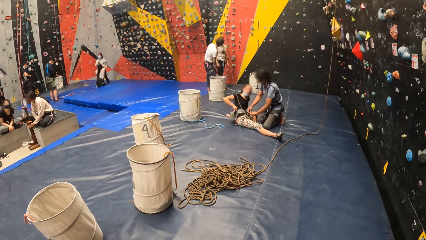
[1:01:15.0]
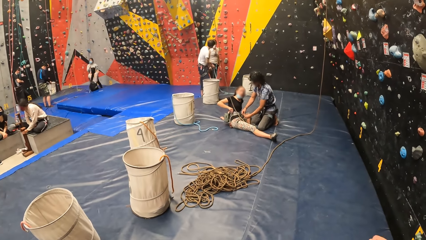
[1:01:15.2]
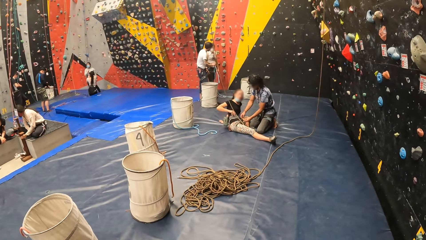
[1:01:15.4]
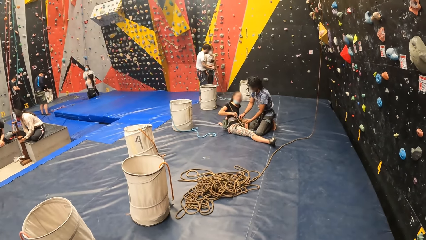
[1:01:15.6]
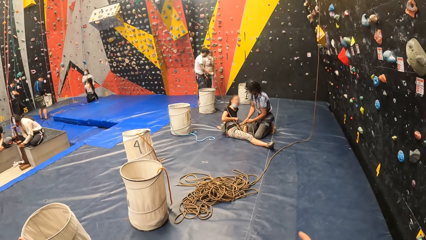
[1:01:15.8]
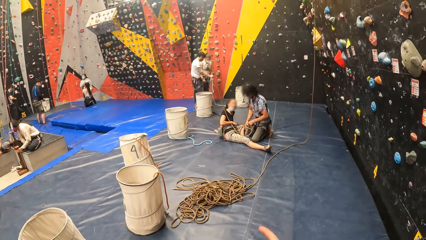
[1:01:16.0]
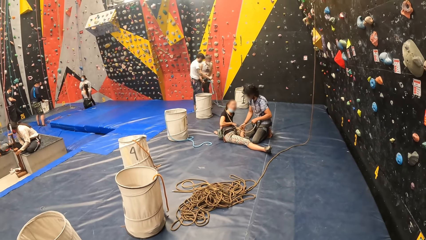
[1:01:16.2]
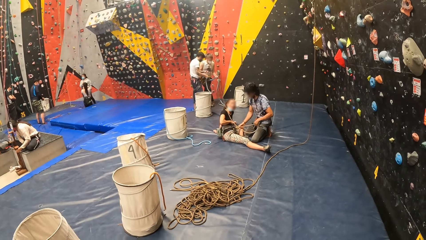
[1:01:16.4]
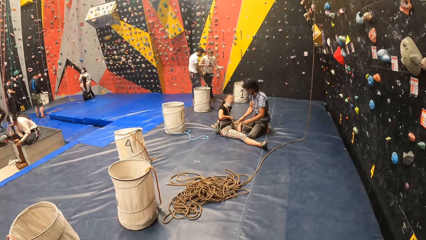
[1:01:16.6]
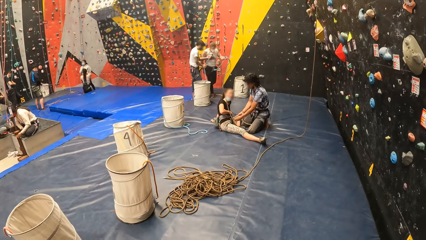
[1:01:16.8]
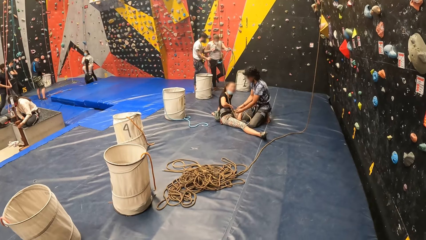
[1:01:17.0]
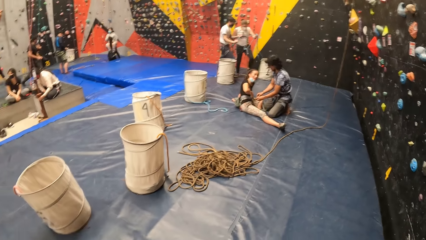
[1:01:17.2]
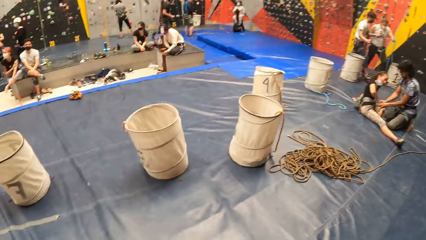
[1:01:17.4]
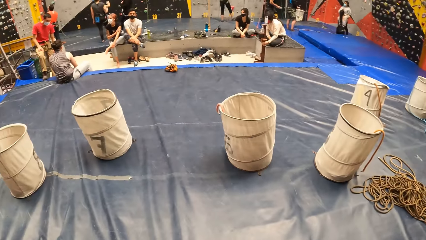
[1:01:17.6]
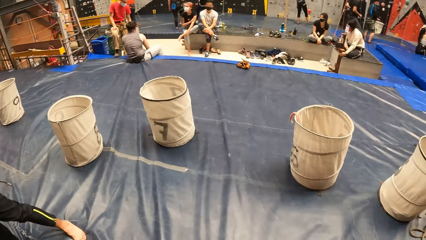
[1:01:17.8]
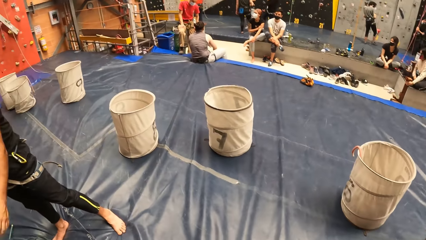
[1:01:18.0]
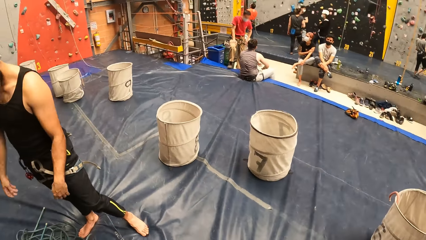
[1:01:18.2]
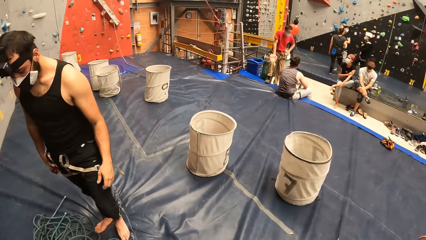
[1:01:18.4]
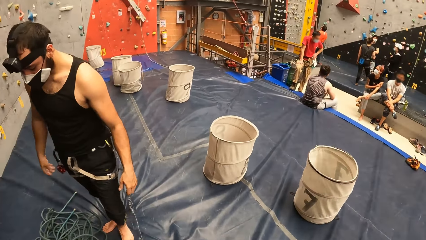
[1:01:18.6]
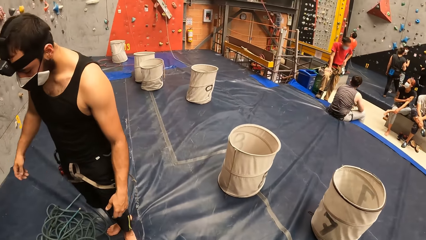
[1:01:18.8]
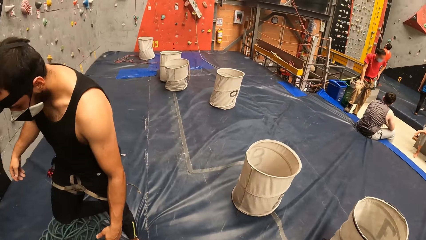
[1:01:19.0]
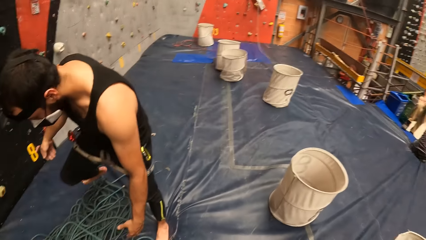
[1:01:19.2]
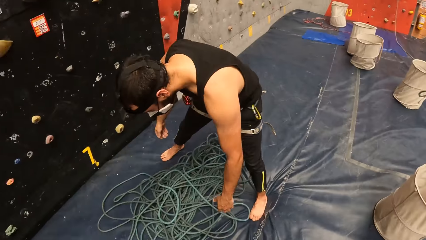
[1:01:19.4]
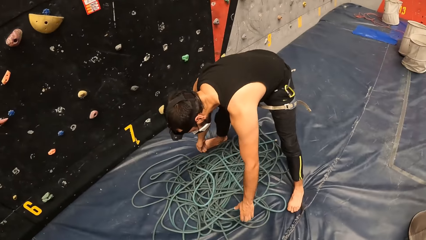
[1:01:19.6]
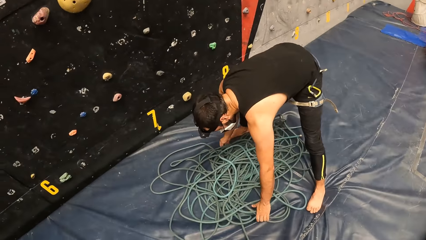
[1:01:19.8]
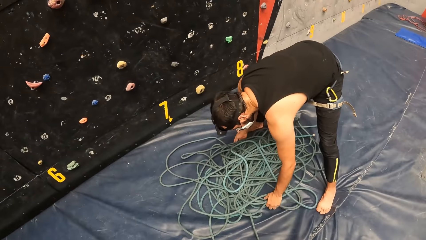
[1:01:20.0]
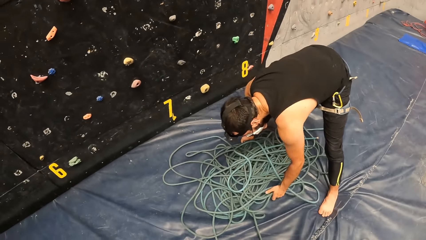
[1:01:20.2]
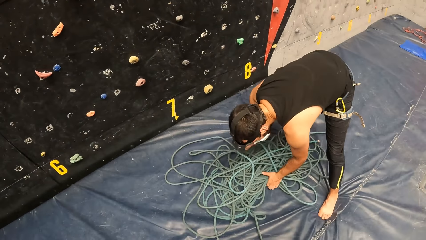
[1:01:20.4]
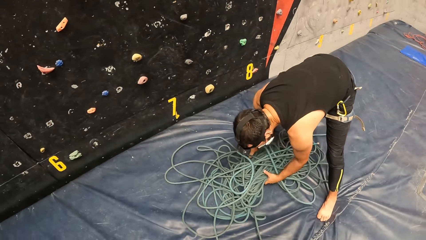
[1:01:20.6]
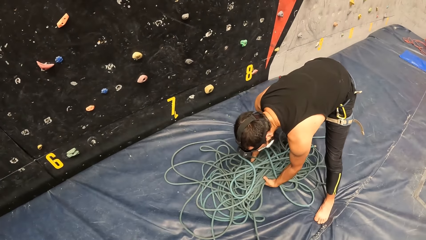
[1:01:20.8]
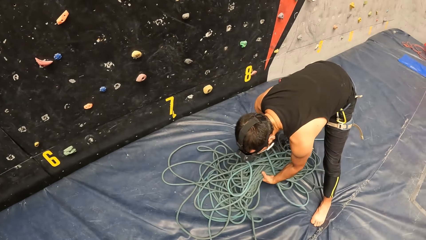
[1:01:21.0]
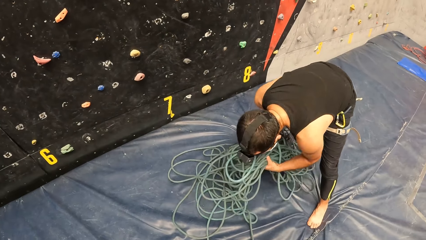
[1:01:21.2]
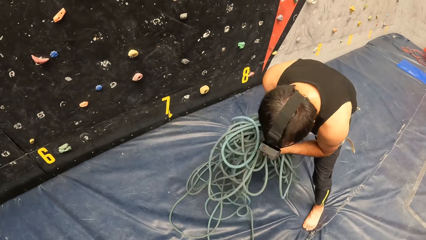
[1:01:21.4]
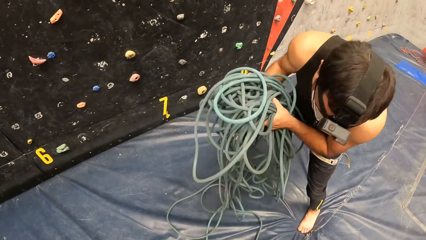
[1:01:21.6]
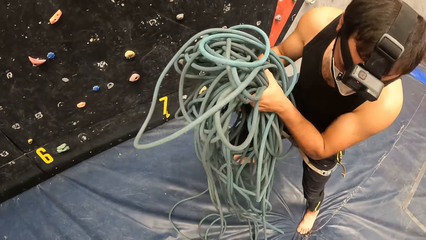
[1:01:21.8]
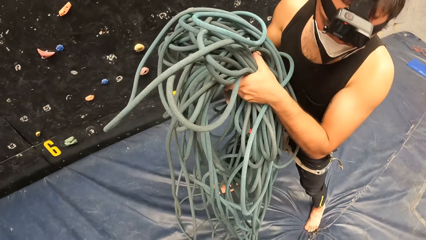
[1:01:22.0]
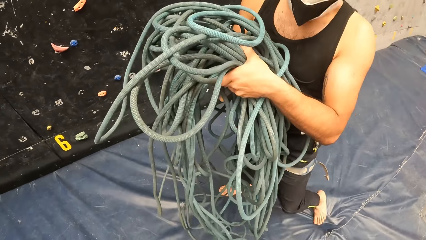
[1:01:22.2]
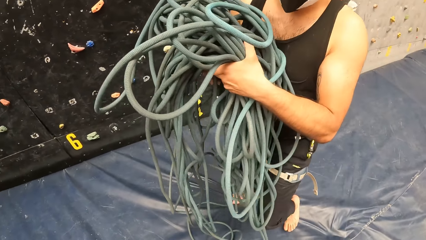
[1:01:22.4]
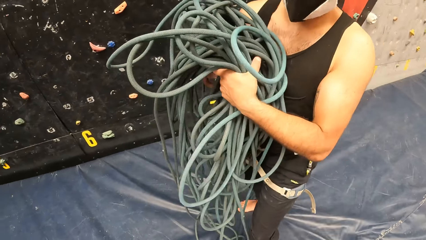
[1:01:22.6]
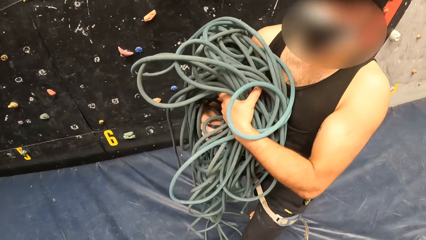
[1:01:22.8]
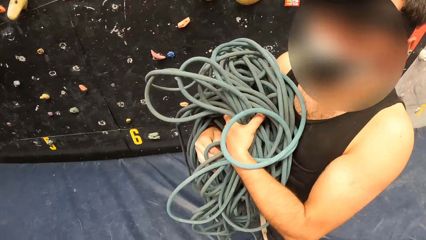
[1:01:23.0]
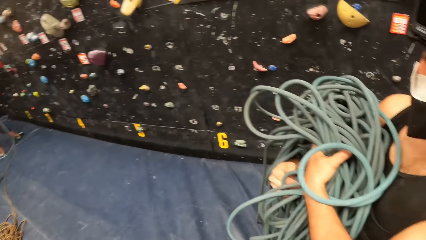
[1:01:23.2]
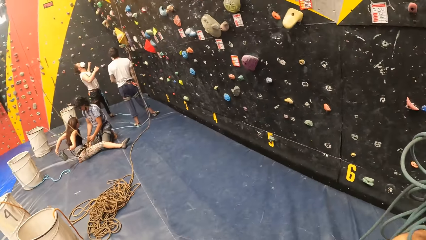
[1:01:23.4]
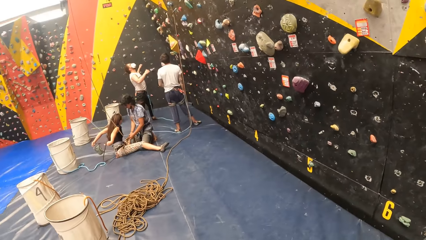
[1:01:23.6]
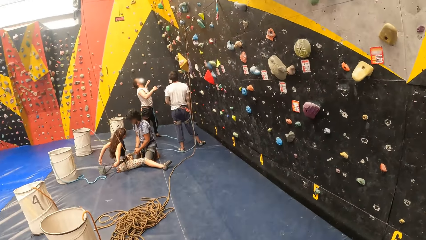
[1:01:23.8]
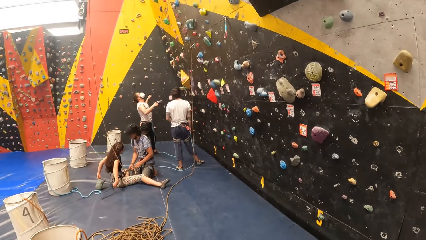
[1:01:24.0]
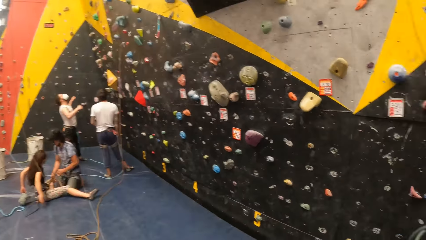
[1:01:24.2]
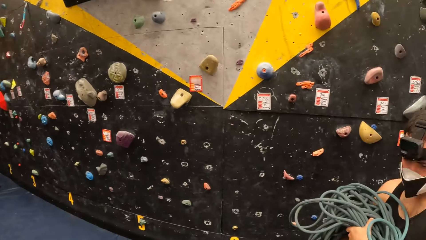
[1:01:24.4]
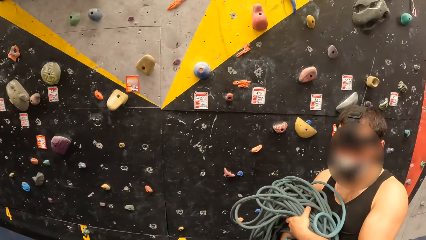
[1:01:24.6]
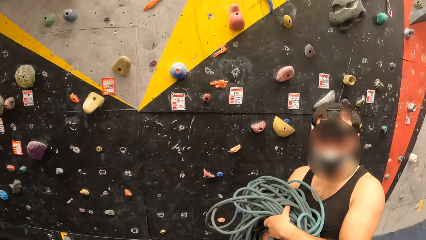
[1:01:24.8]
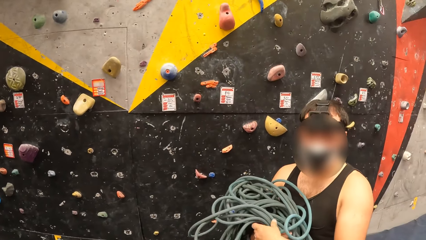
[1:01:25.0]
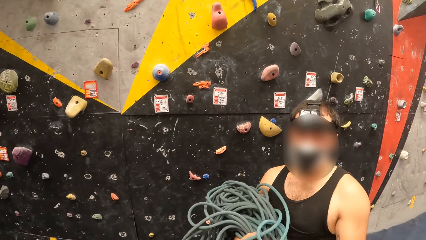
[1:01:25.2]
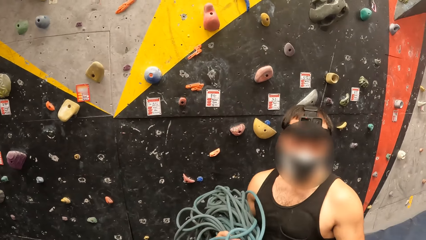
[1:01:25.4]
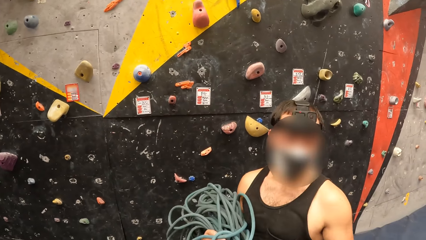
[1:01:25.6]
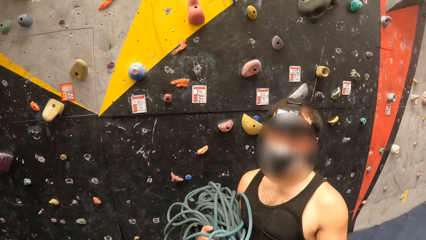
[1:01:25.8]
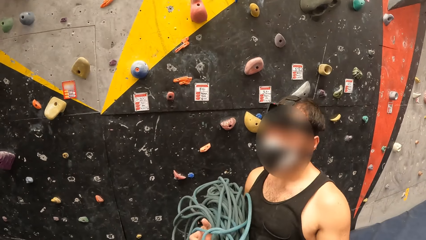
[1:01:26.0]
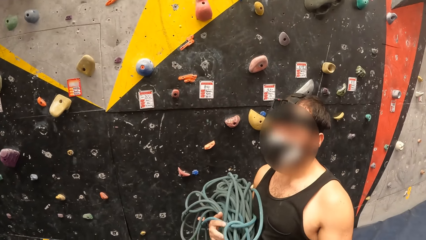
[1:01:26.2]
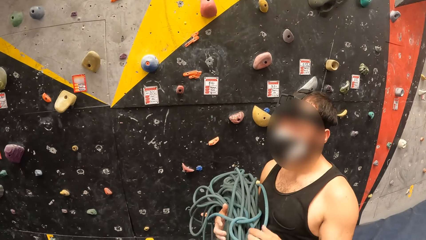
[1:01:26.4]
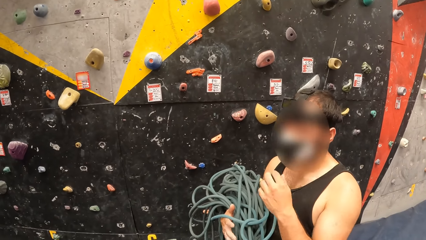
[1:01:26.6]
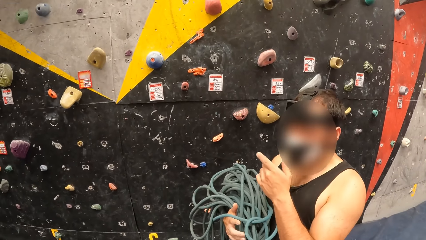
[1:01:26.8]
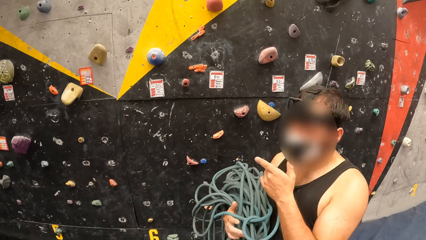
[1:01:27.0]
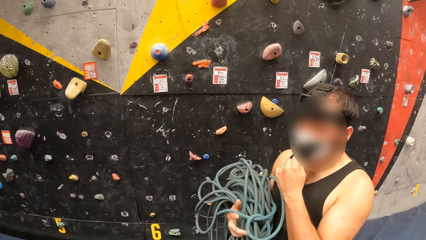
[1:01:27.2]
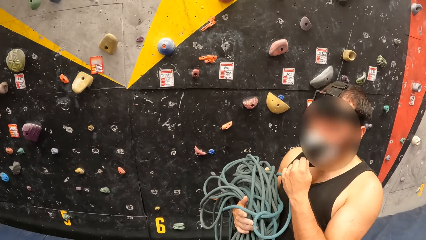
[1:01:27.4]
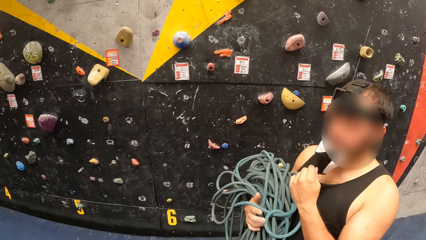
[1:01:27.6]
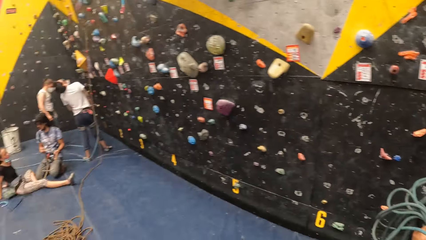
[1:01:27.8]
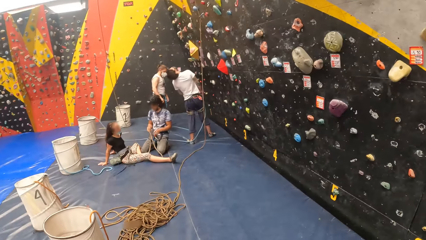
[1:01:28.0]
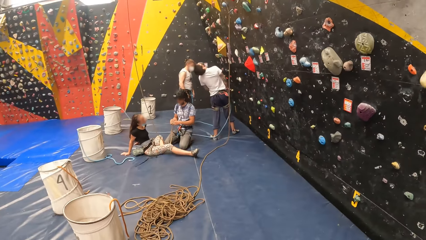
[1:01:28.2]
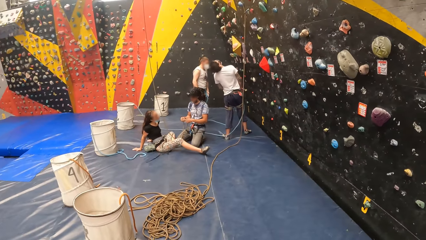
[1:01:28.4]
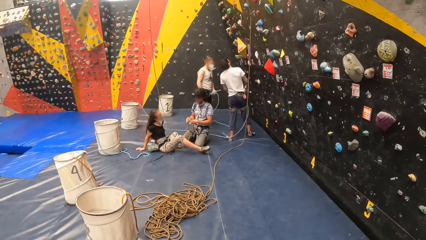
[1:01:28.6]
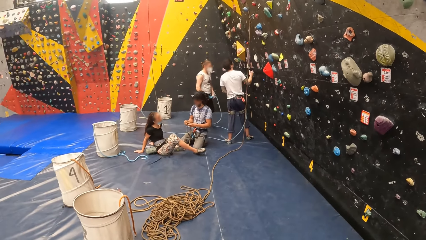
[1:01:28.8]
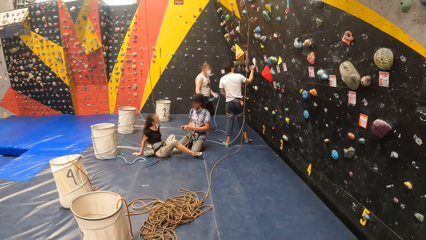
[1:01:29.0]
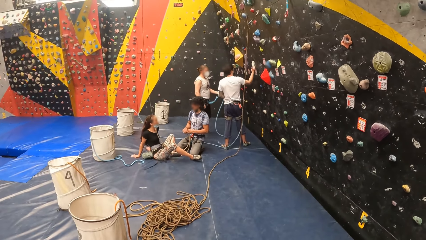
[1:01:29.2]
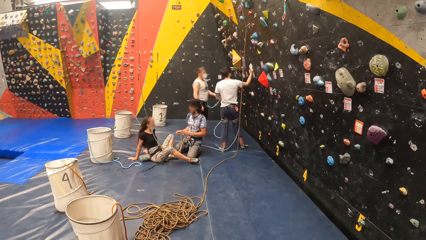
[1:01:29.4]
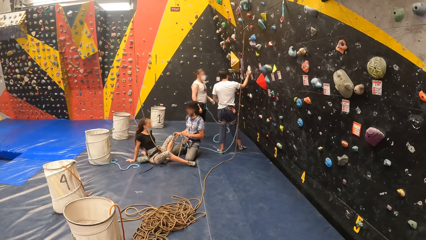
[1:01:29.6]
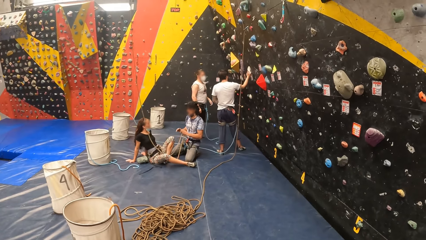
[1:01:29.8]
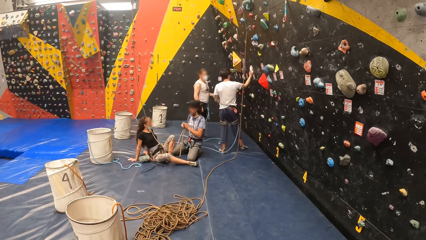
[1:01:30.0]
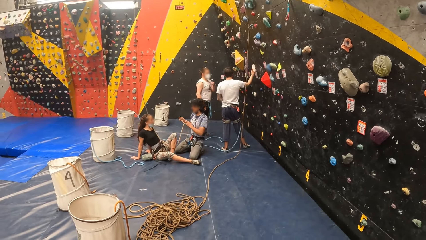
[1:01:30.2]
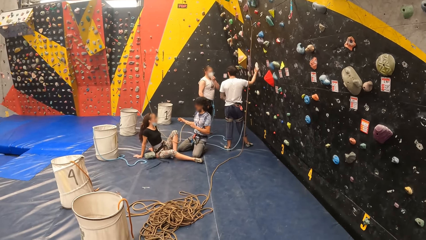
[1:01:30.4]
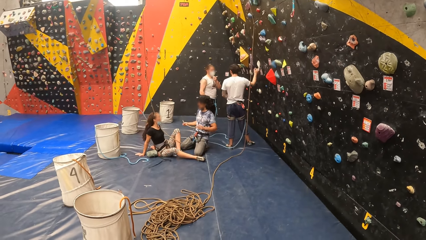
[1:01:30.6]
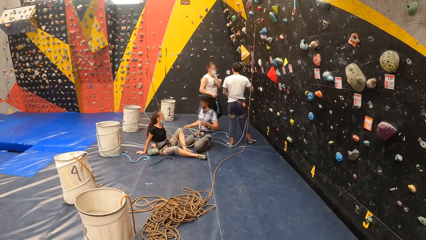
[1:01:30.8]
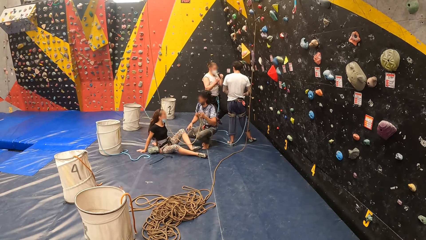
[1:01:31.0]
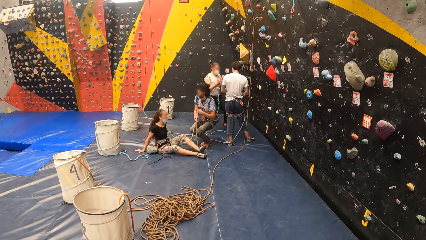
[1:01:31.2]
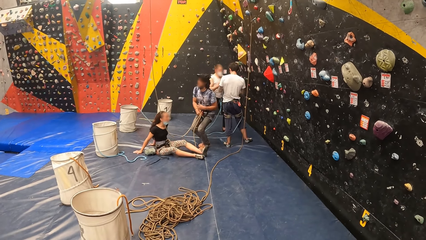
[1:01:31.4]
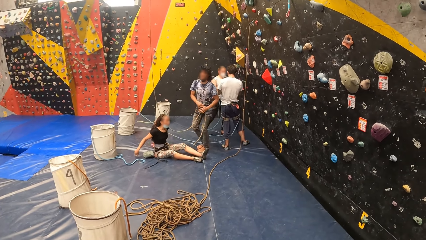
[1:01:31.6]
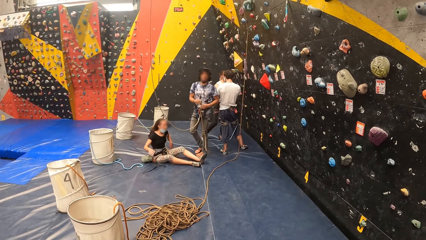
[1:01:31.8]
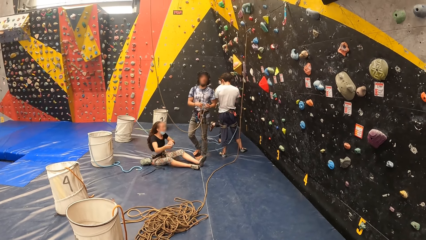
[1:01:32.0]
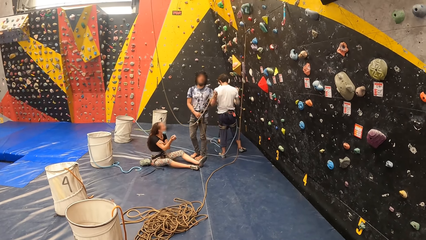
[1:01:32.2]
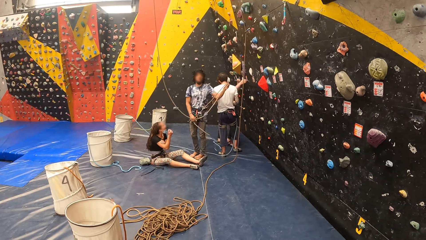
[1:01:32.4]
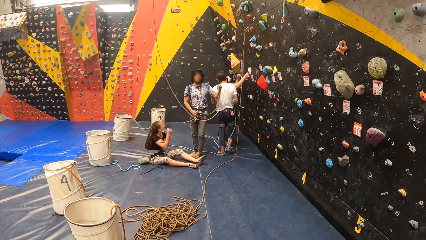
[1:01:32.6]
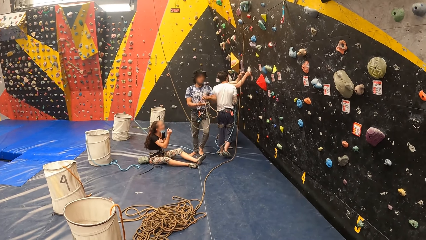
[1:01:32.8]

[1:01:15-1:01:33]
The camera wearer gestures to a woman. They look around in a bouldering room. A man picks up the rope. The camera wearer looks around in the bouldering room. They interact with the man. Another man gestures to the camera wearer. The camera wearer looks around in the bouldering room. Another man stands up.
